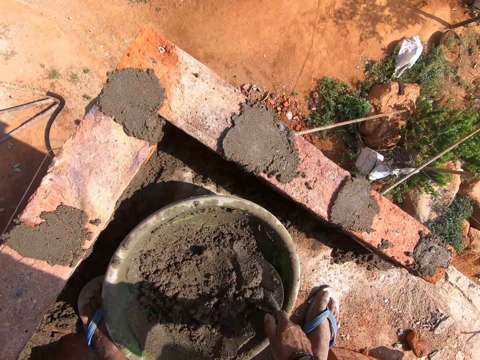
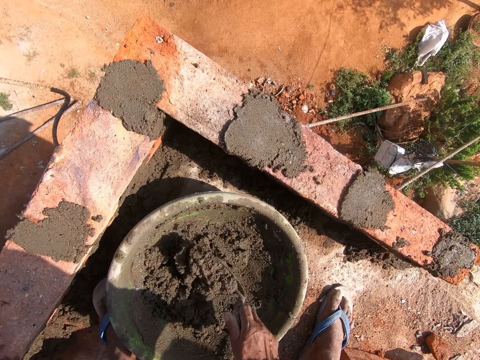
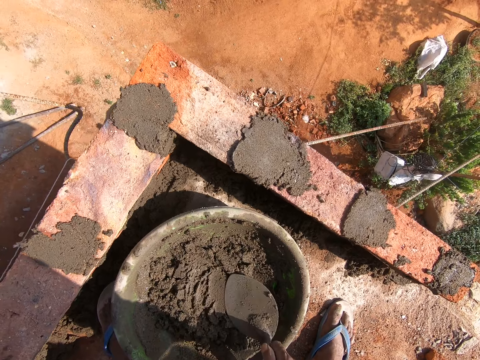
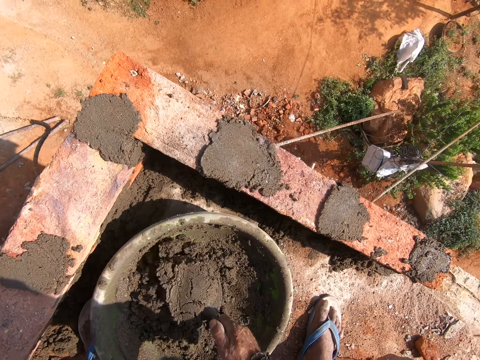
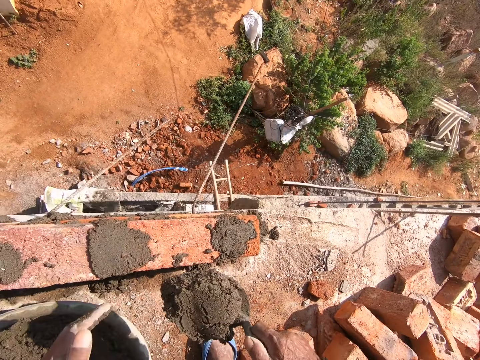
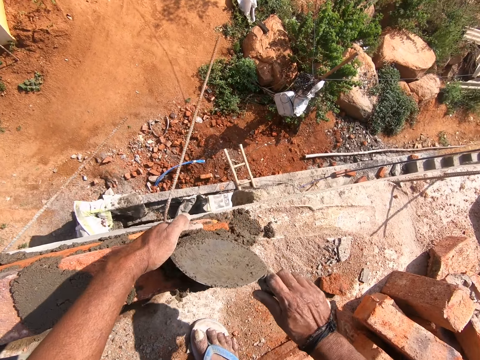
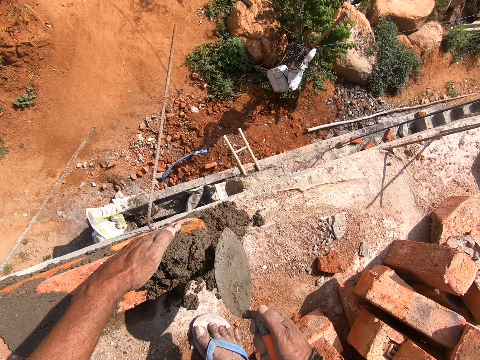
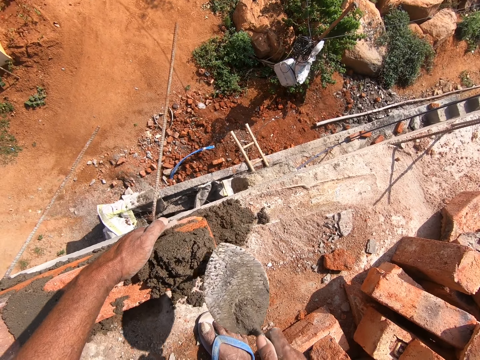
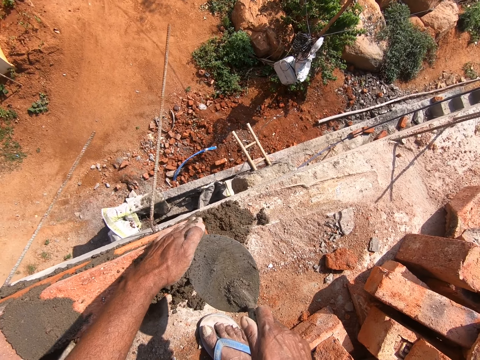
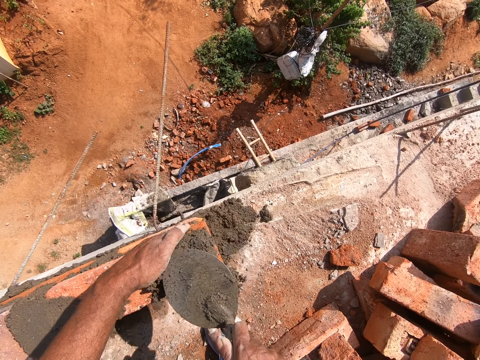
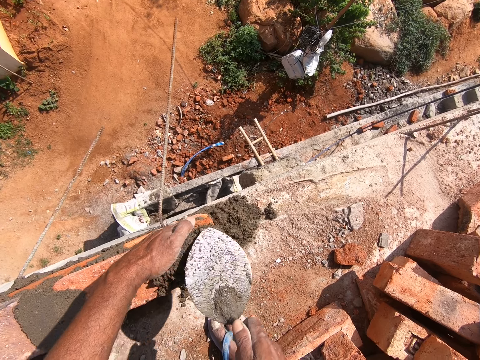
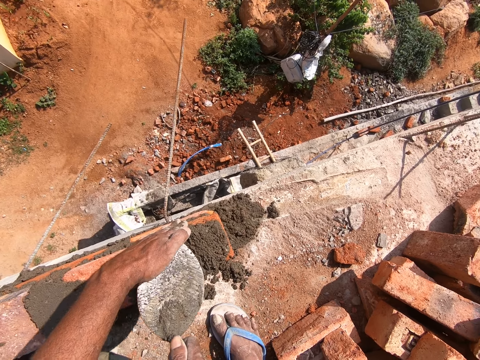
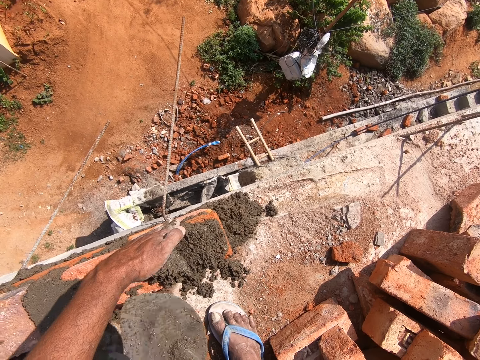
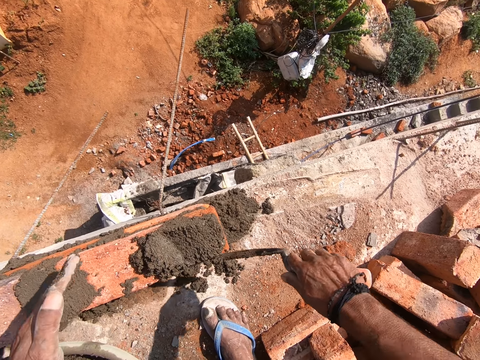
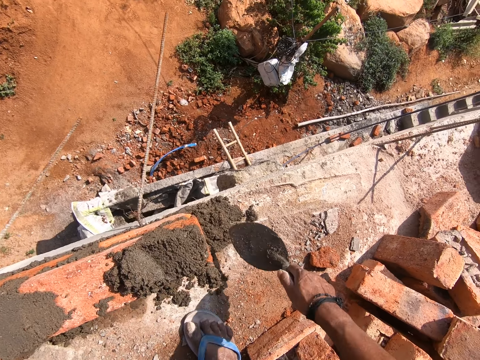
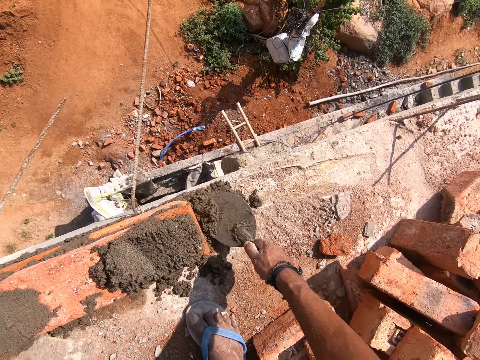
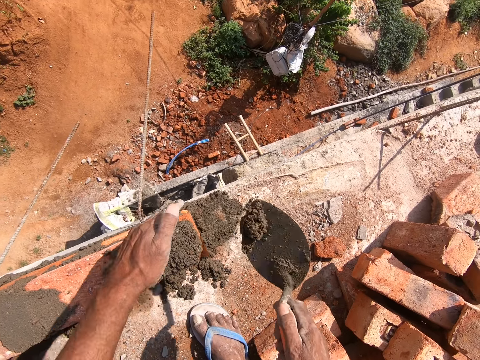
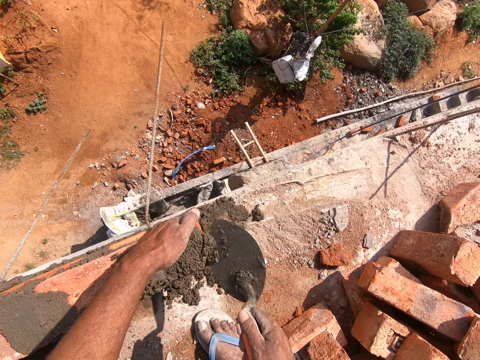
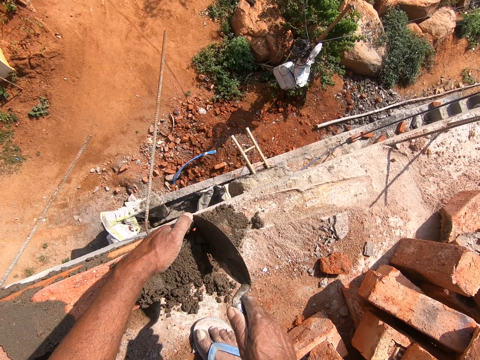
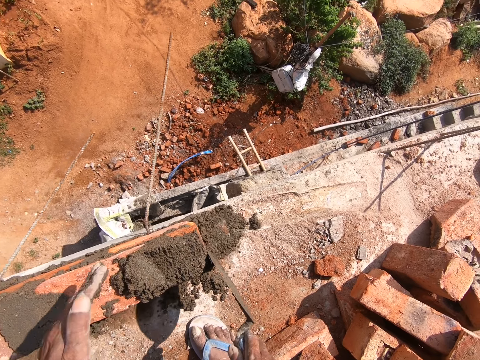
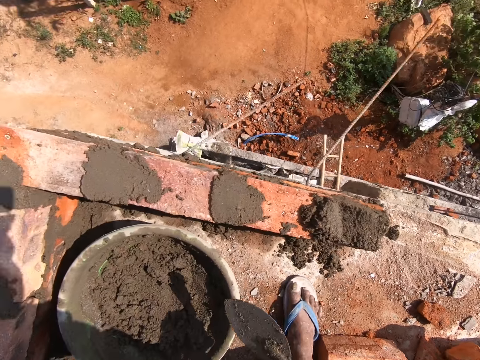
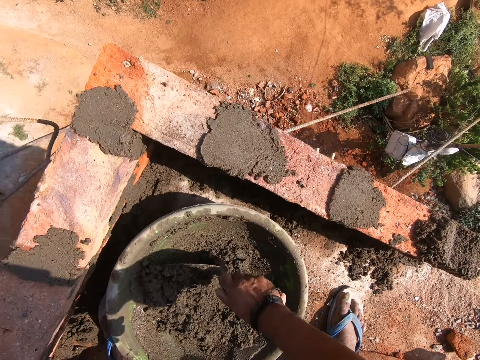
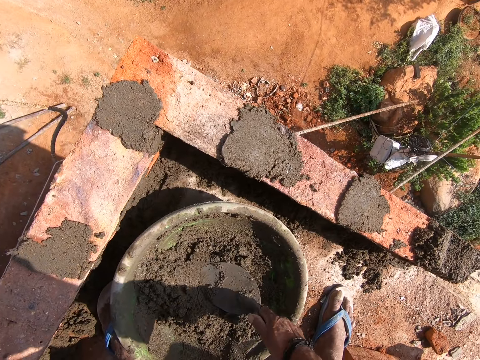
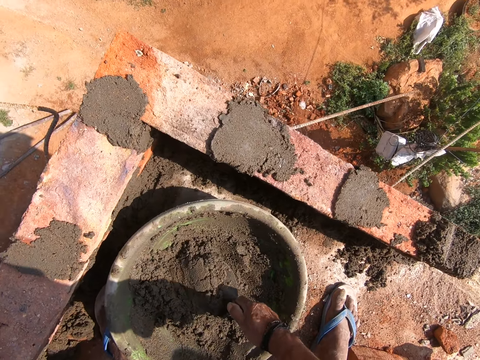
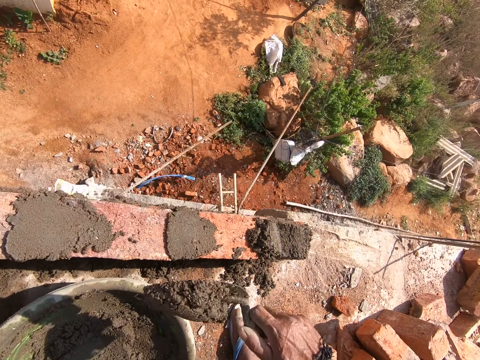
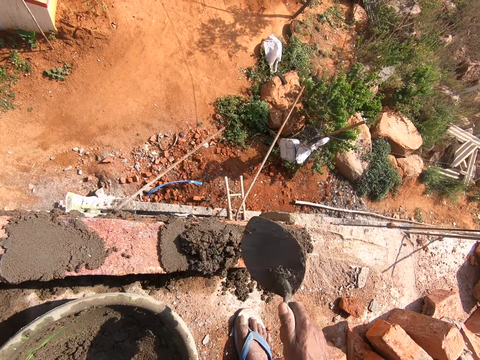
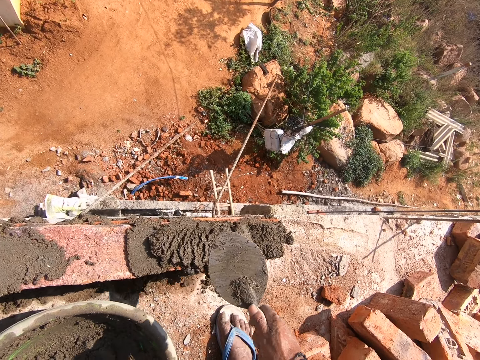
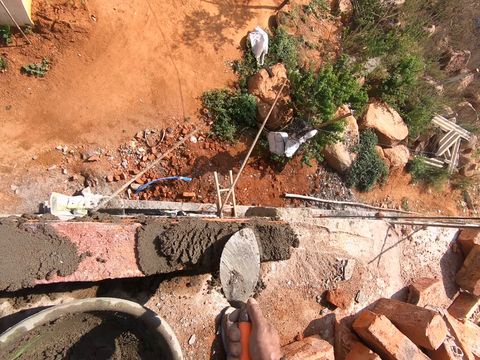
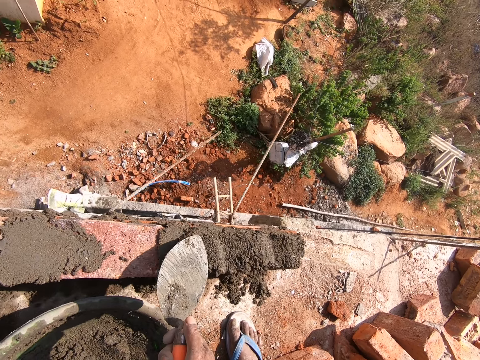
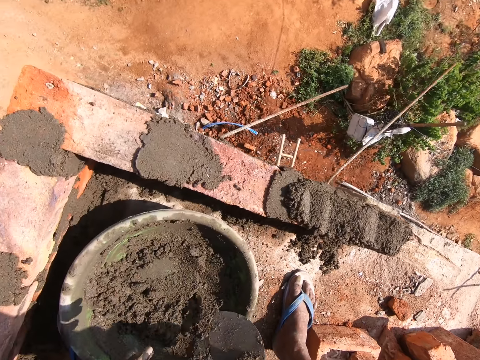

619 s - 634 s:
The camera wearer mixes cement or sand. They put the cement on a brick. They mix the sand. They put the sand on the bricks.

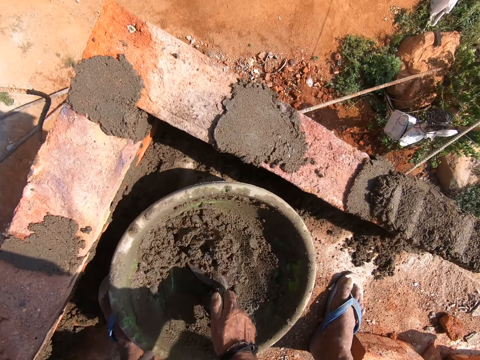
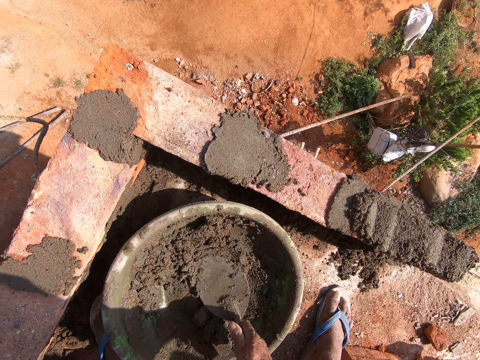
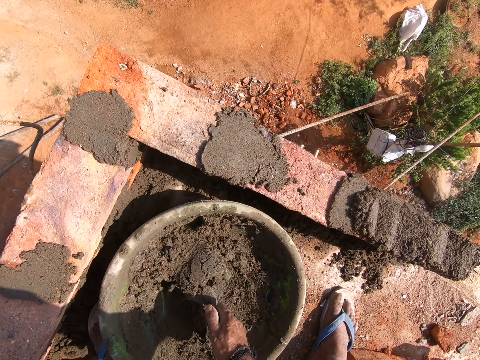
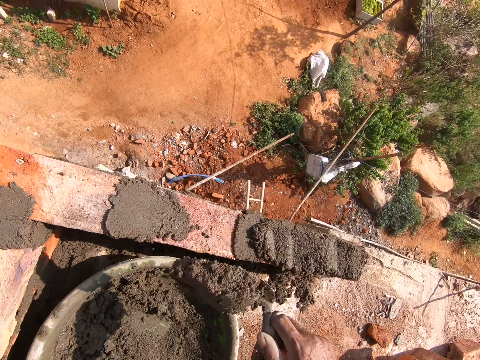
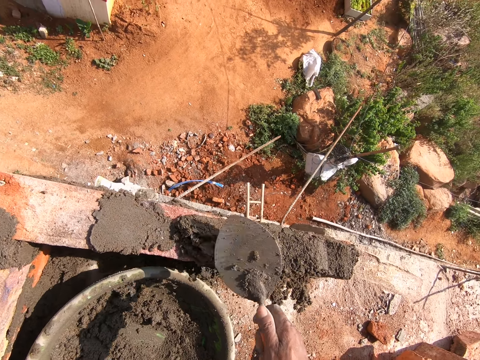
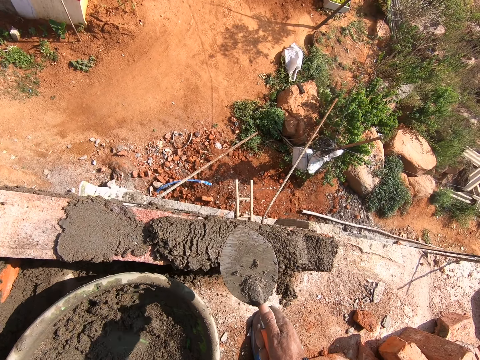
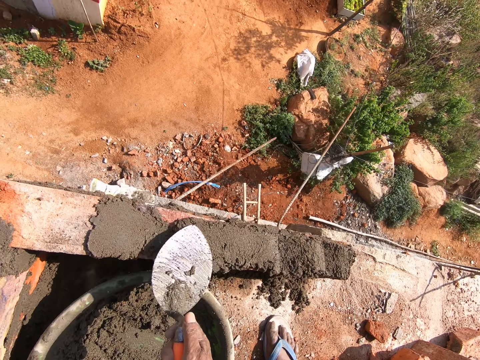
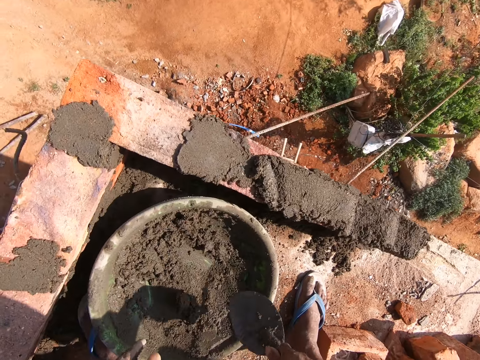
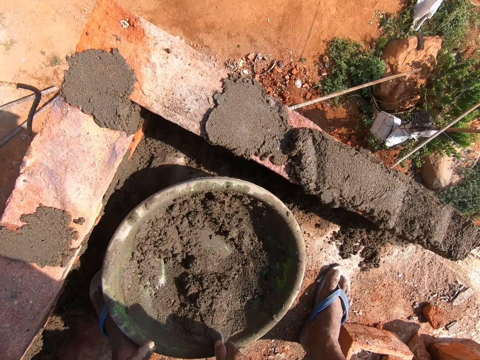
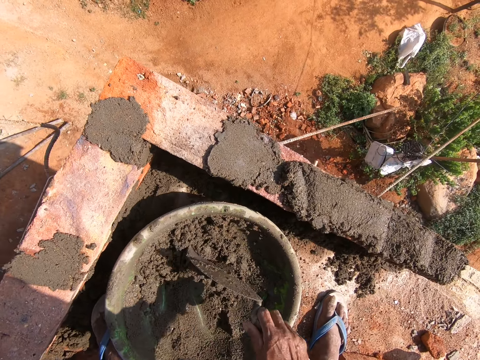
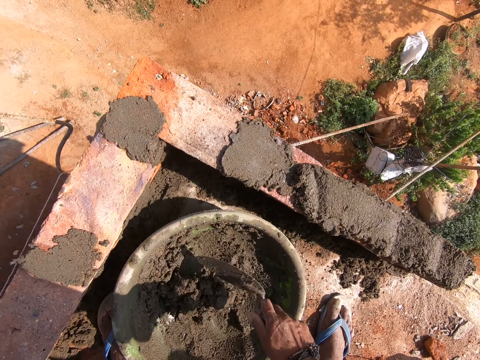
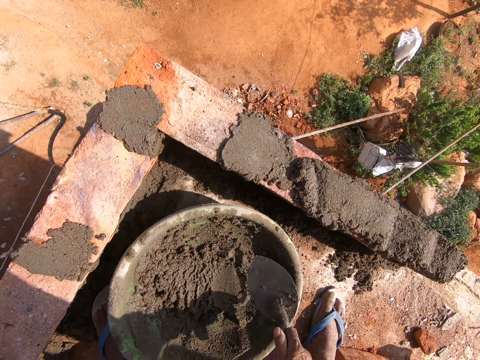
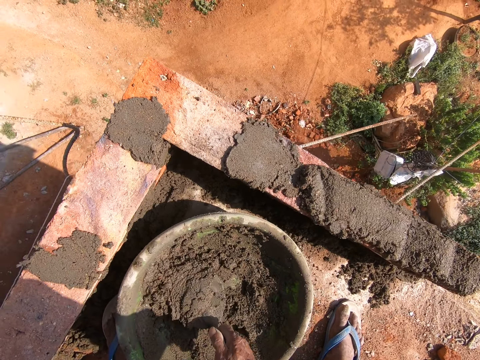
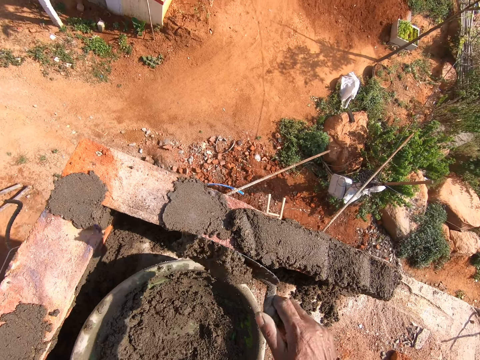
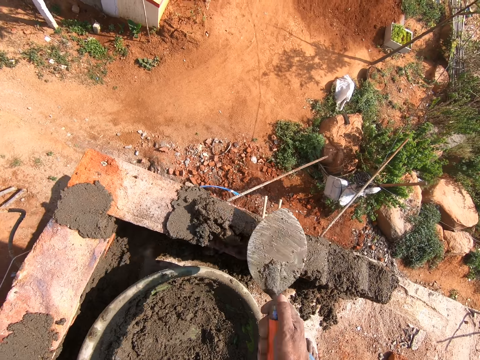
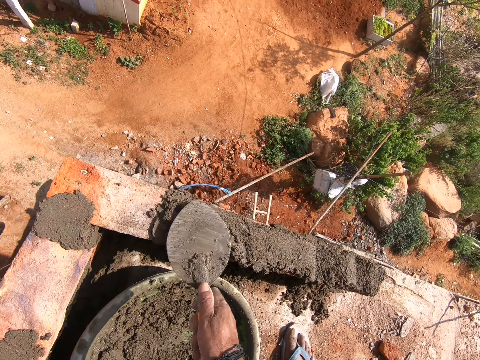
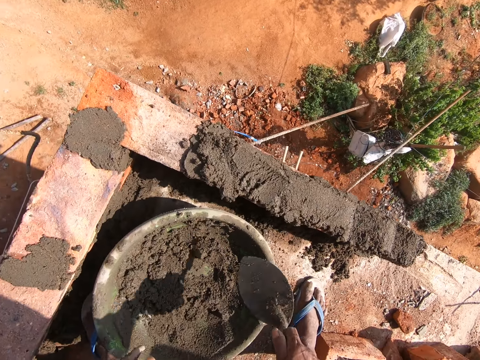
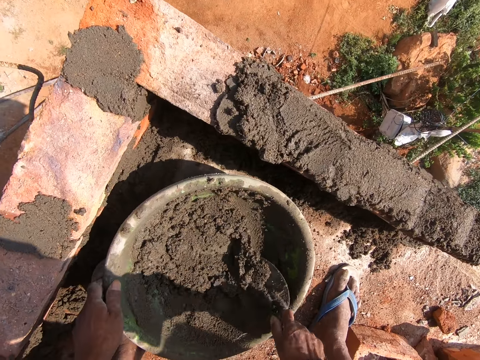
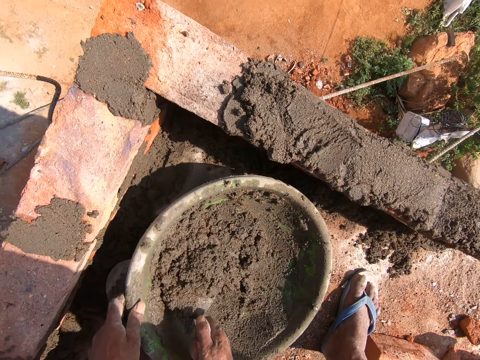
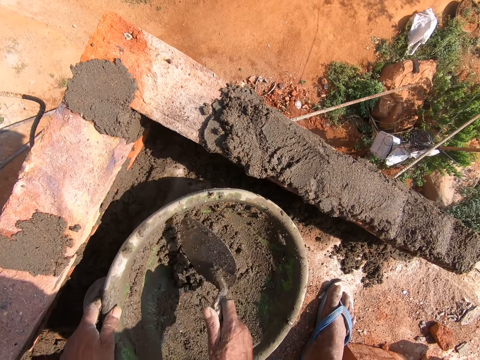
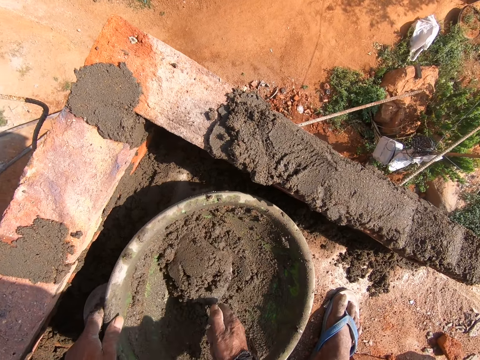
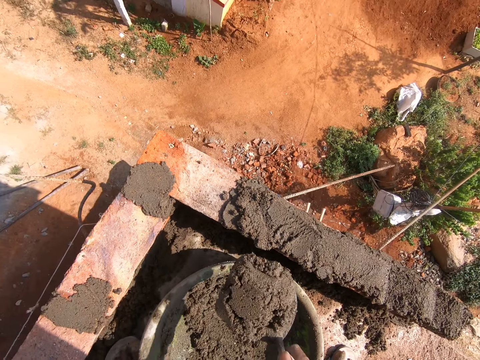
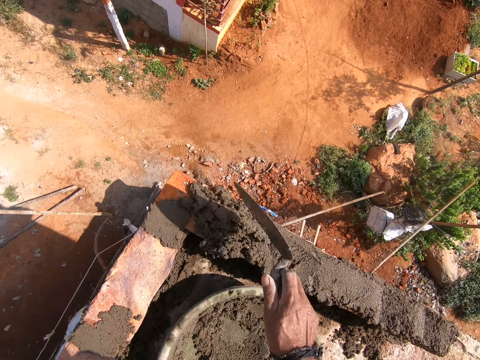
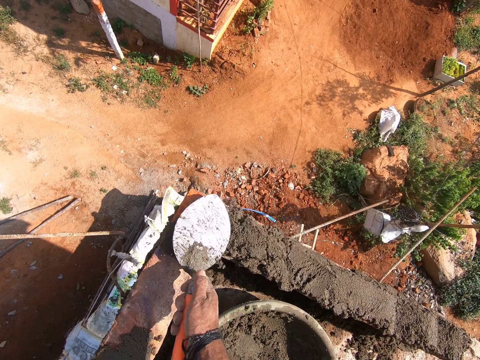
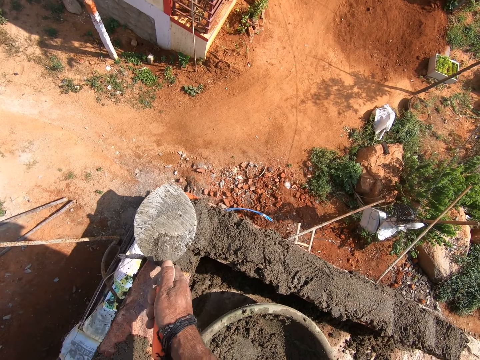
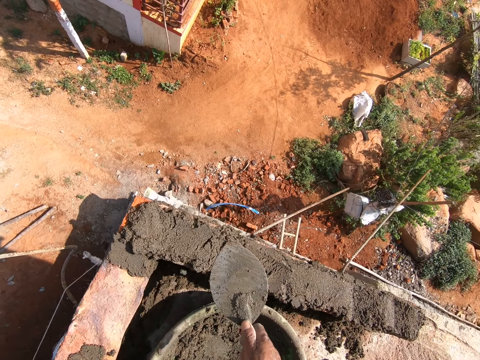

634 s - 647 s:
The camera wearer mixes sand. They put the sand on the bricks. They mix the sand. They put the sand on the bricks. They mix the sand. They put the sand on the bricks.
